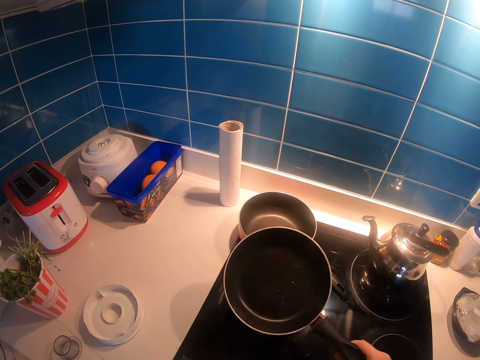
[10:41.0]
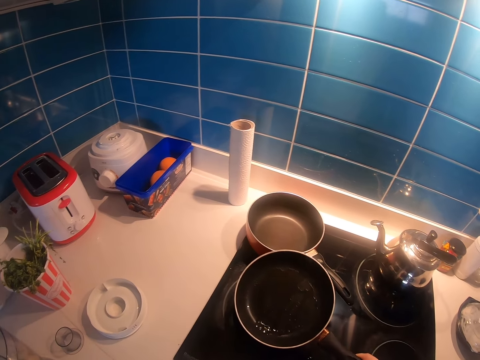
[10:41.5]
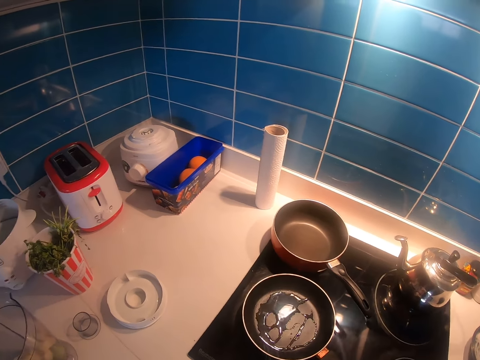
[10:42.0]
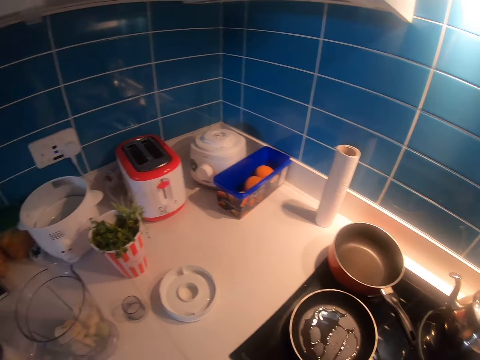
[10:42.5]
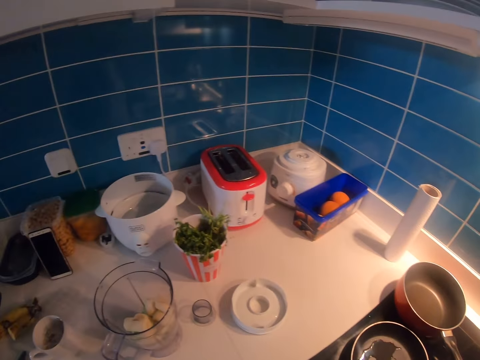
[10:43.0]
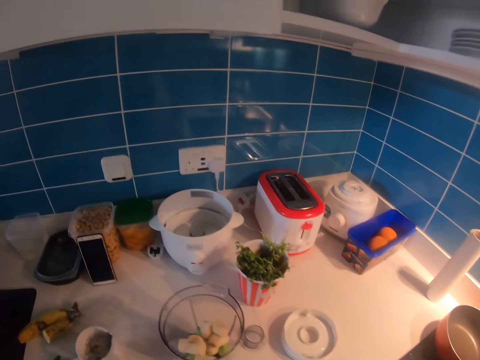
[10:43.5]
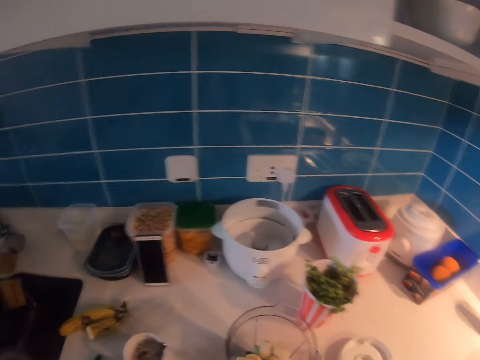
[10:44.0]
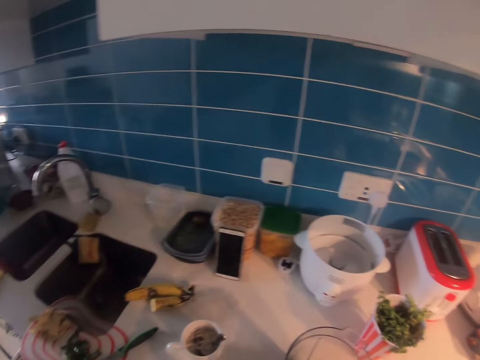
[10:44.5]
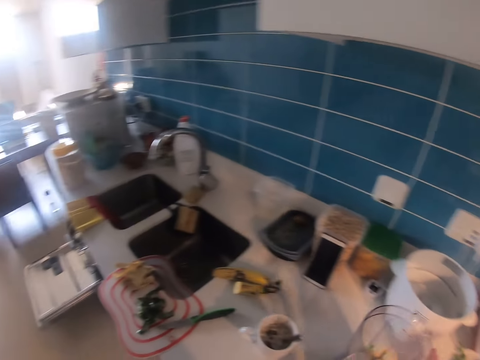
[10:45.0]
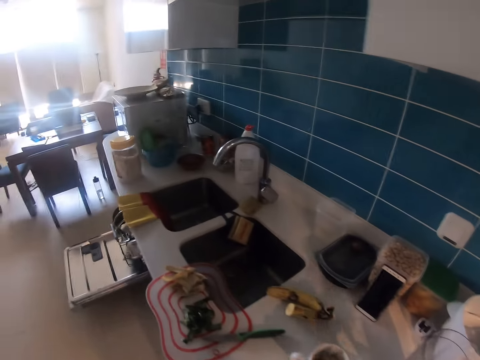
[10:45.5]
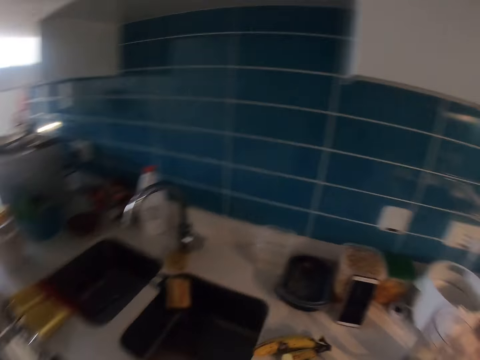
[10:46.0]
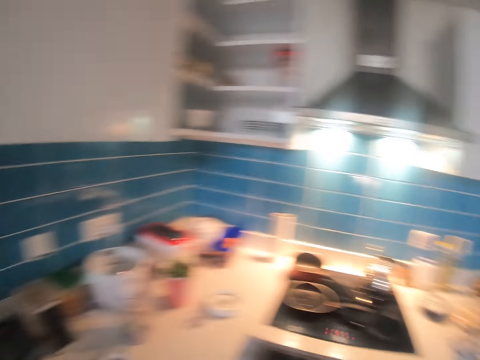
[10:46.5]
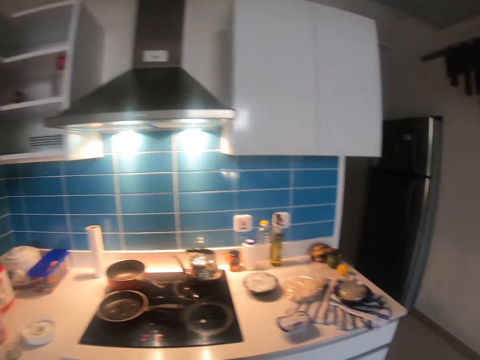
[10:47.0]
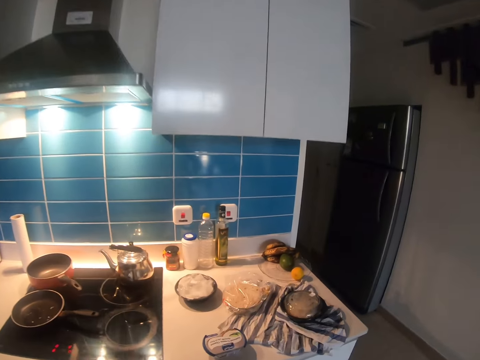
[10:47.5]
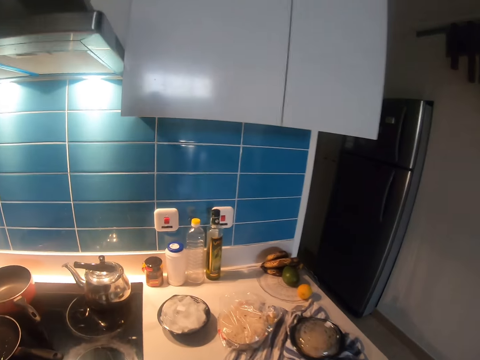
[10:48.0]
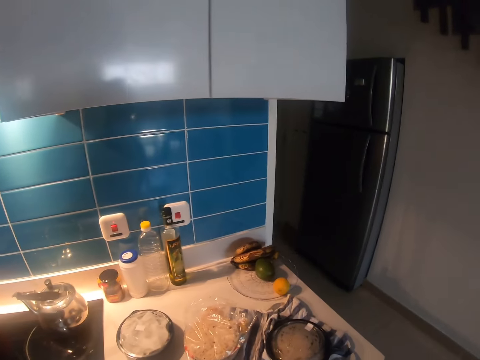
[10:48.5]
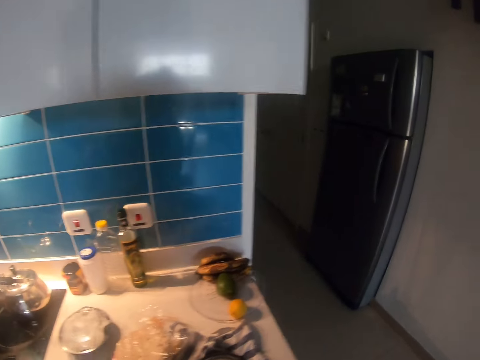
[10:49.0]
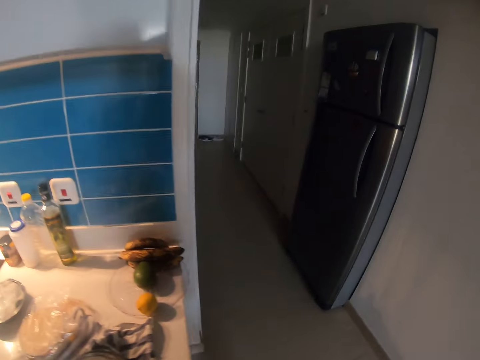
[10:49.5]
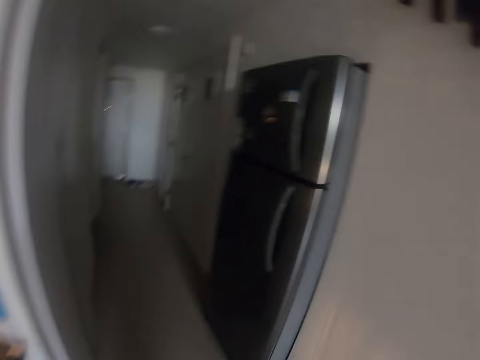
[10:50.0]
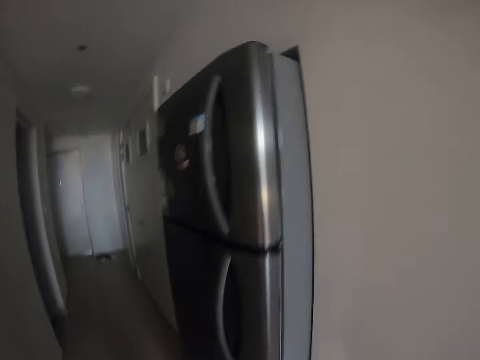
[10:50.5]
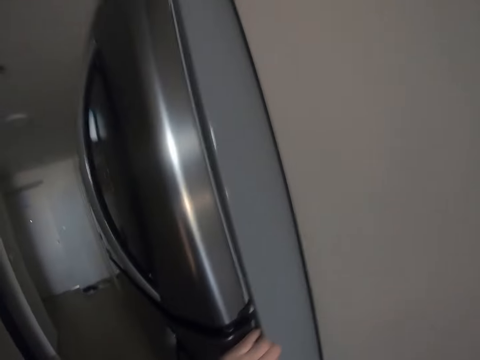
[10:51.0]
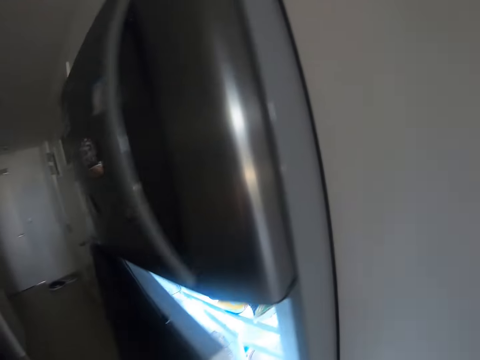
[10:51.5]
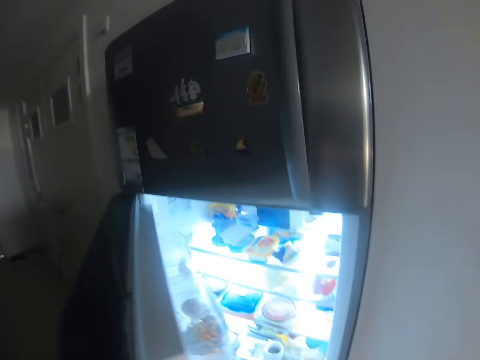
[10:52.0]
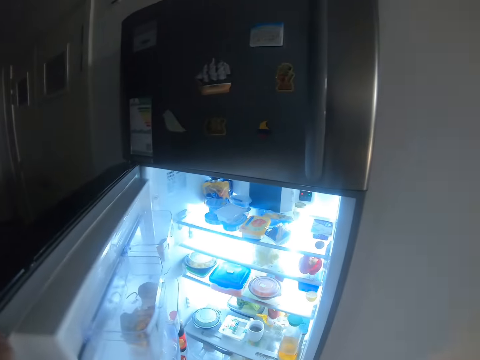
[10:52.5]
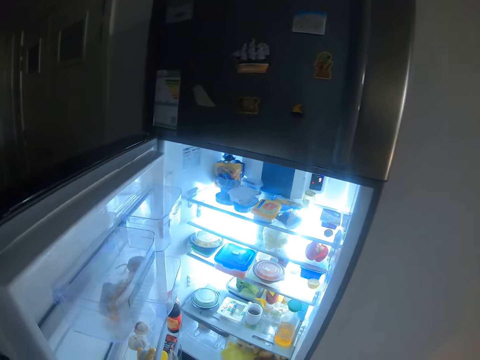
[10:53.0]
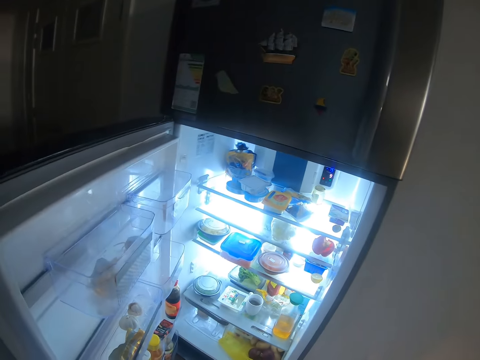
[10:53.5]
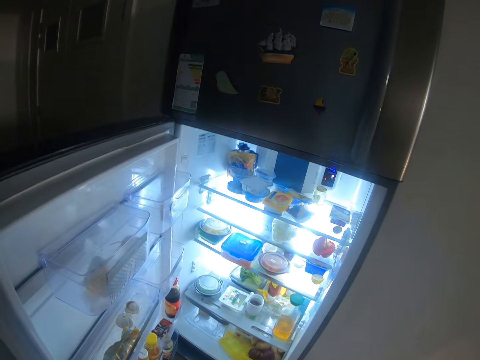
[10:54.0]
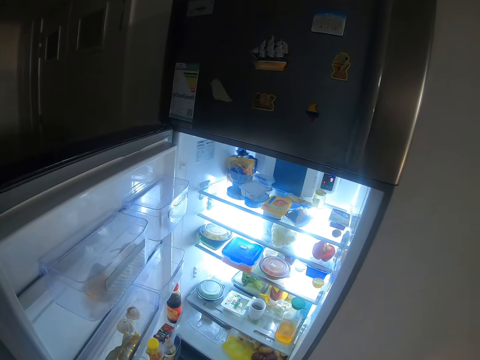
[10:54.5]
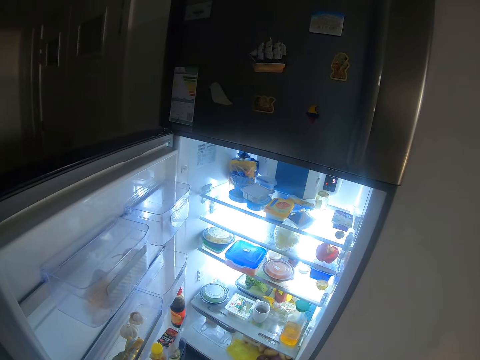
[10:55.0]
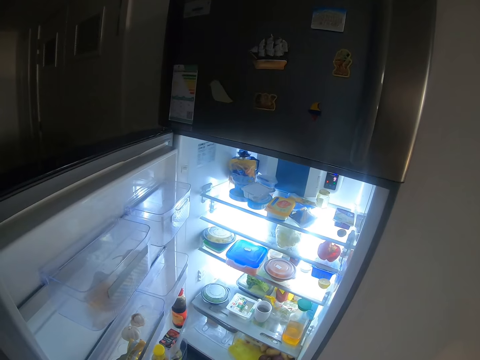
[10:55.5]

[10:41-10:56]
The camera wearer puts the cooking pan on the cooking gas. They slightly look around. They slightly push a blender backwards. They move to the left towards a fridge. They hold an open fridge door. They open the fridge.

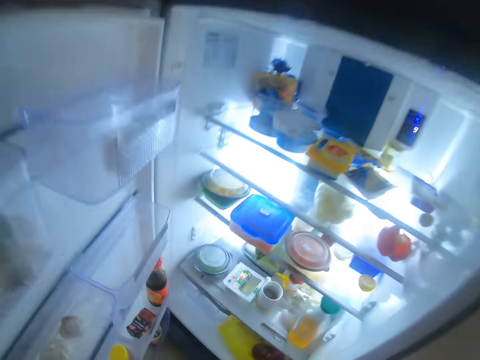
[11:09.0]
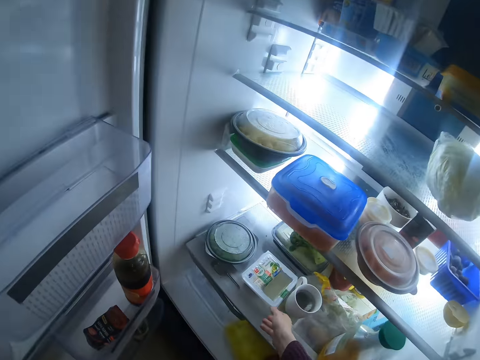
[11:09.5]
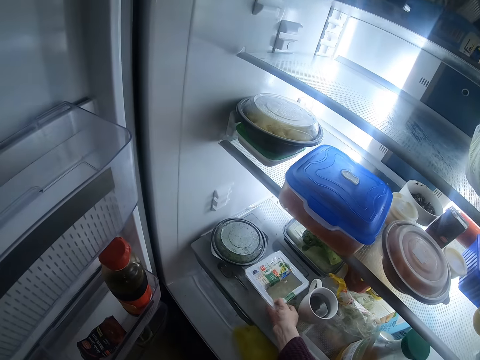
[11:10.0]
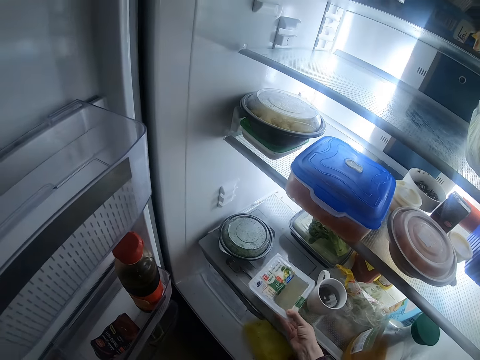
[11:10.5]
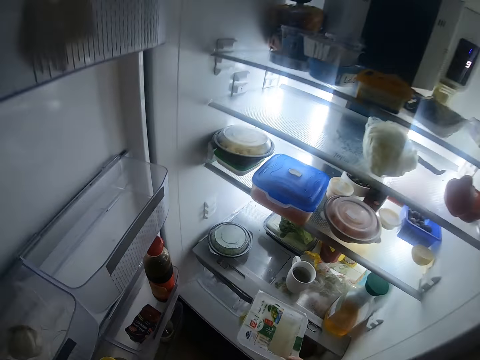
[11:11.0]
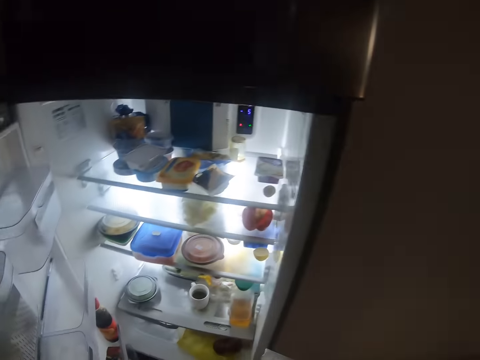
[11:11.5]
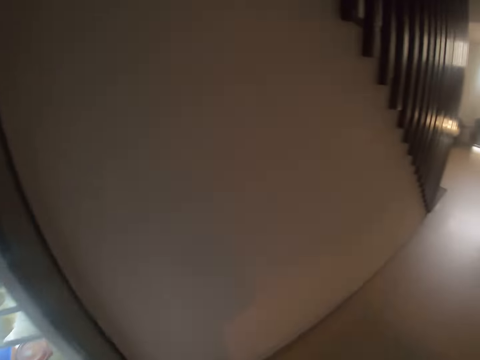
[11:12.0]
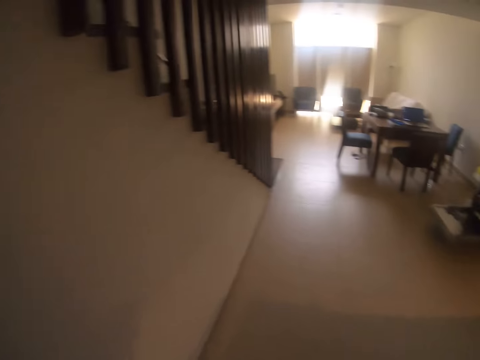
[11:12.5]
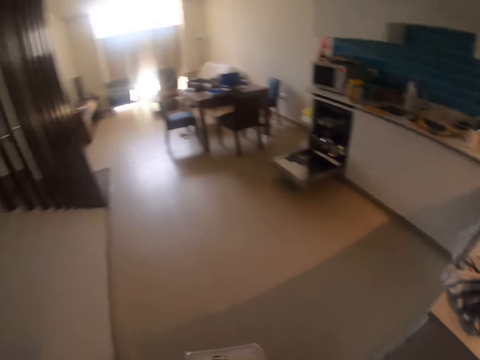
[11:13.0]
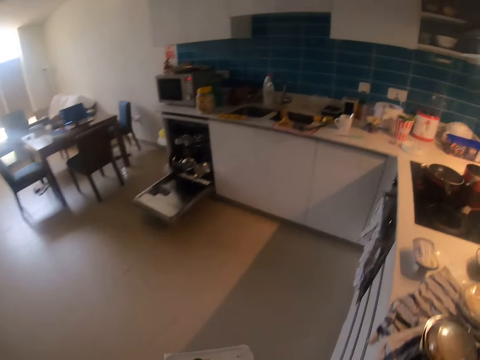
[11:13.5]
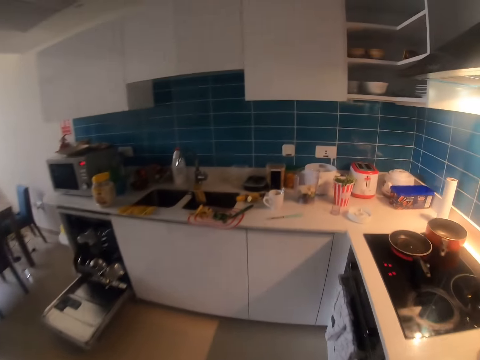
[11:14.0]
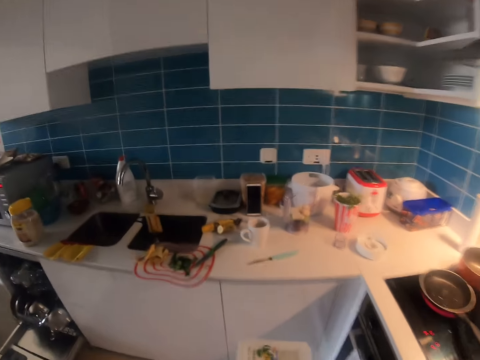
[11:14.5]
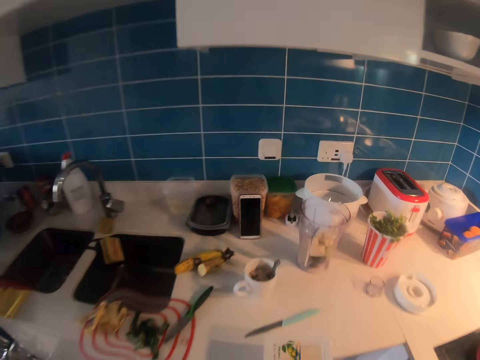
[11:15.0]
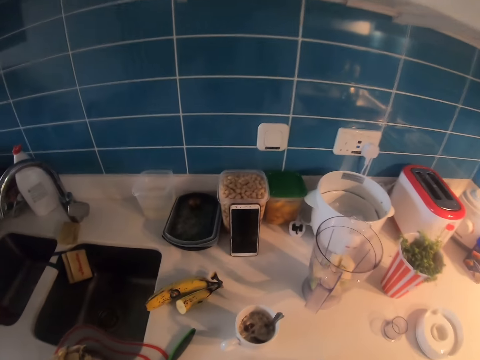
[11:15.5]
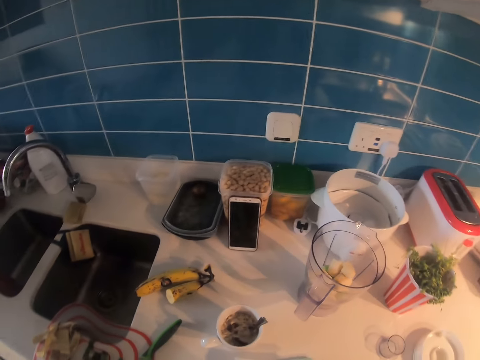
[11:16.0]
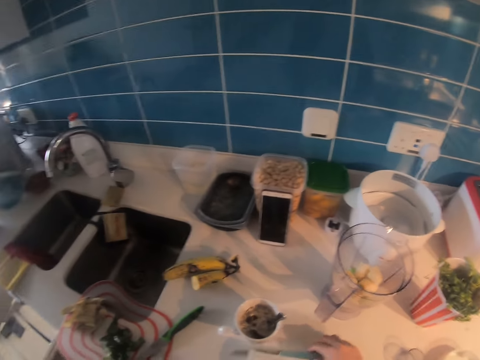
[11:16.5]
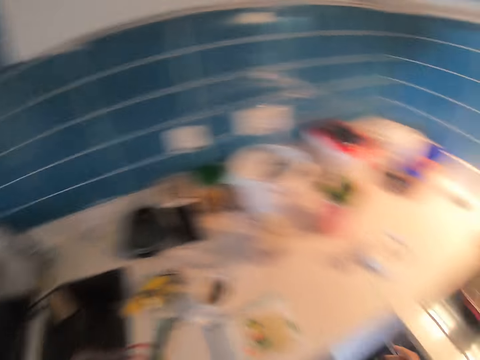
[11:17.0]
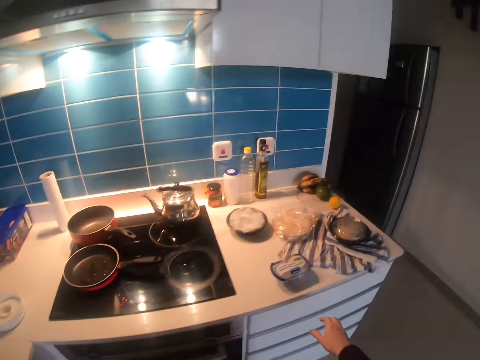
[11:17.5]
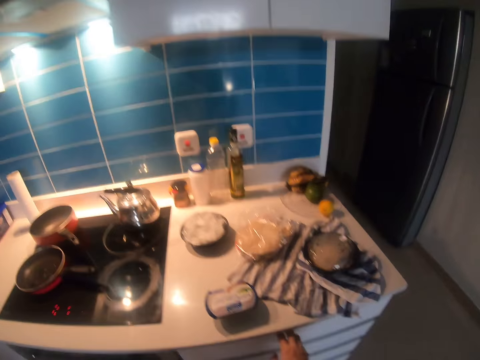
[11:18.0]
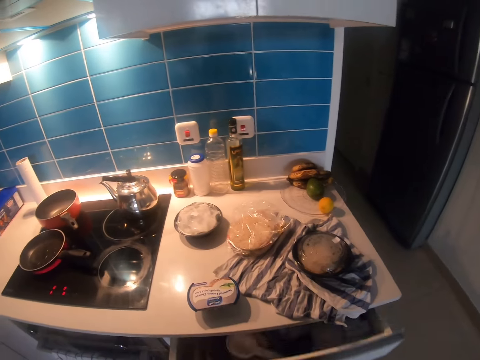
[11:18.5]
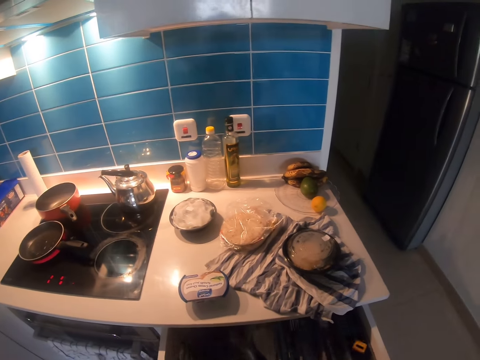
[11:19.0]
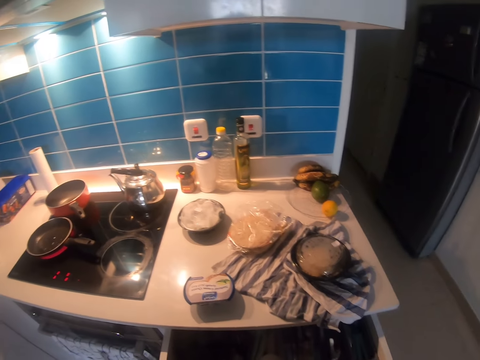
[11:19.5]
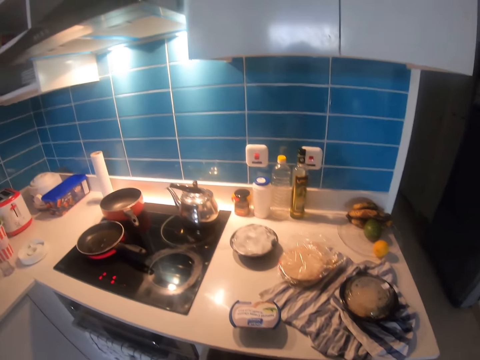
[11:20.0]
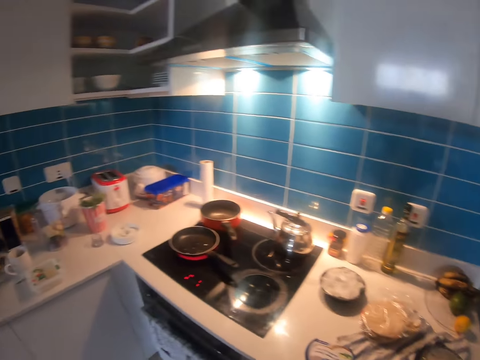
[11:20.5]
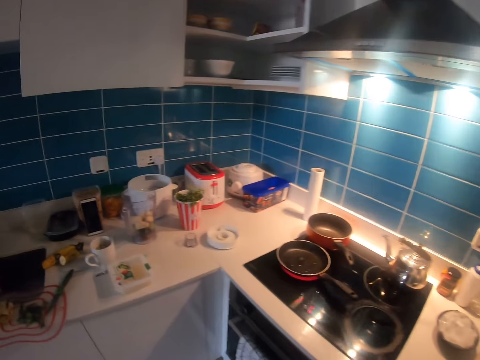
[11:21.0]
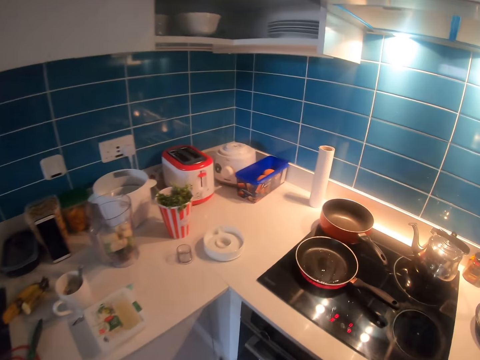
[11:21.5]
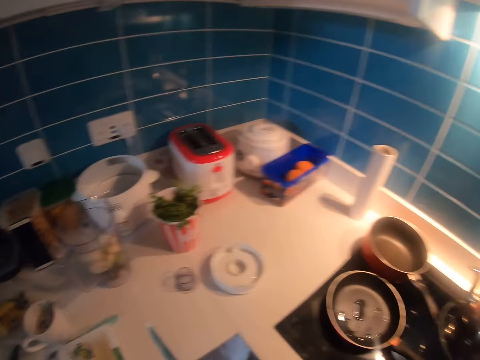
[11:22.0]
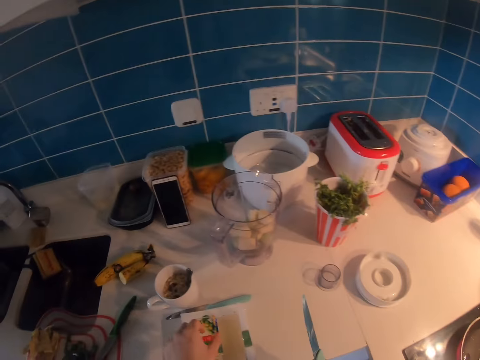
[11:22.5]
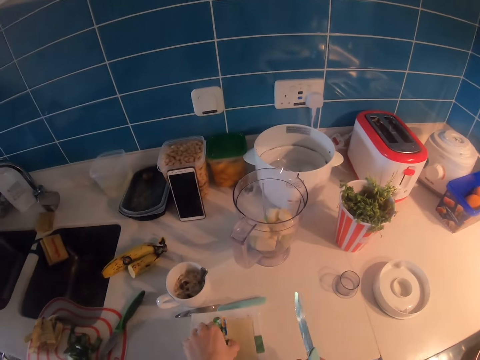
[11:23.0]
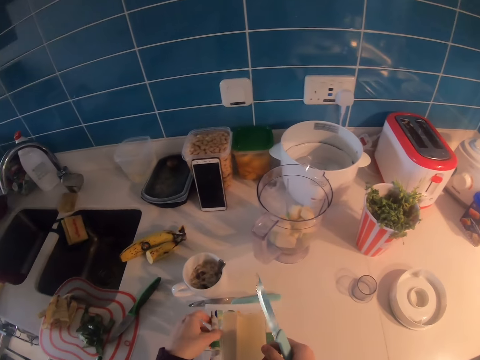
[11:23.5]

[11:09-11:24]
The camera wearer picks cheese from a fridge. They head back to the kitchen counter. They place the cheese on the kitchen counter. They slightly push a knife backwards. They head to a kitchen counter drawer on the right. They open the kitchen counter drawer. They pick a knife in the kitchen drawer. They head back towards the cheese. They slightly open a cheese container cover.
